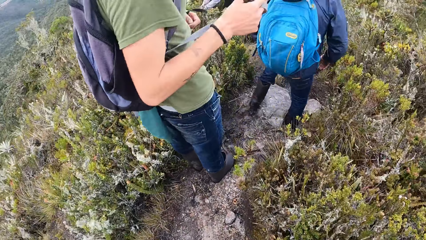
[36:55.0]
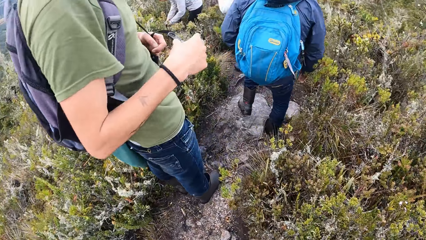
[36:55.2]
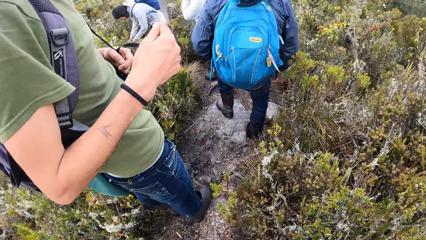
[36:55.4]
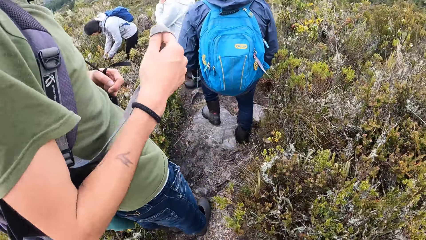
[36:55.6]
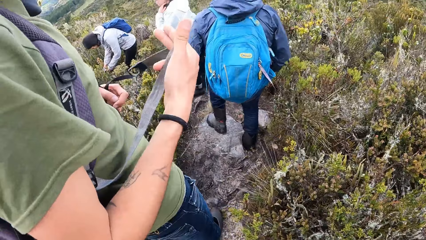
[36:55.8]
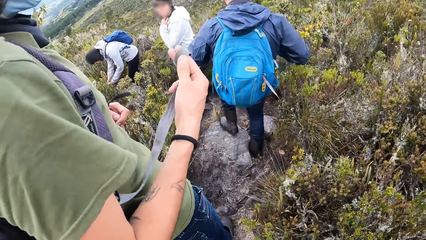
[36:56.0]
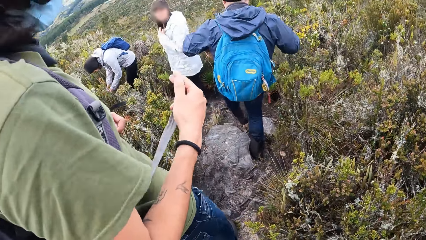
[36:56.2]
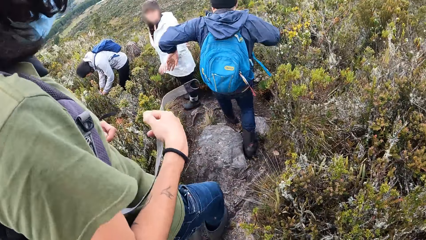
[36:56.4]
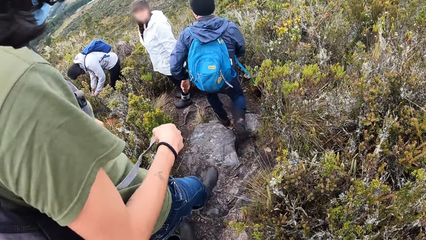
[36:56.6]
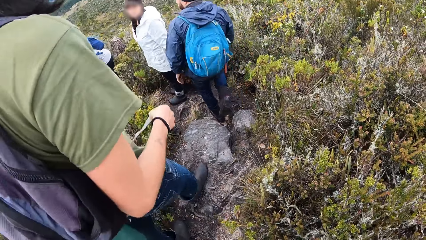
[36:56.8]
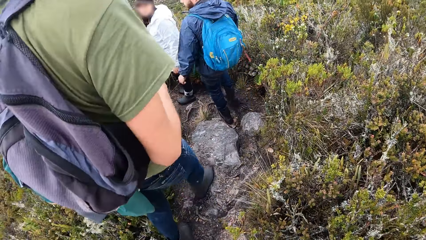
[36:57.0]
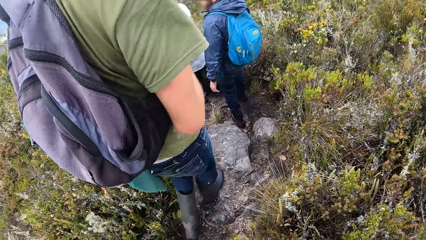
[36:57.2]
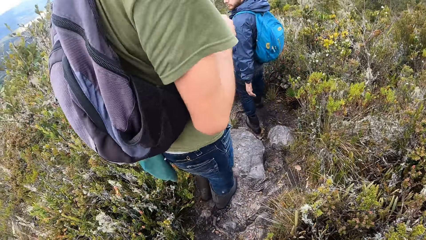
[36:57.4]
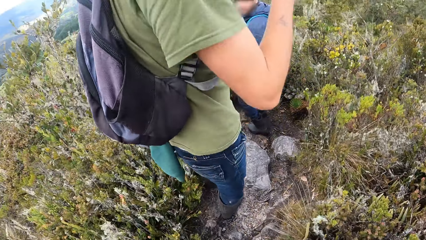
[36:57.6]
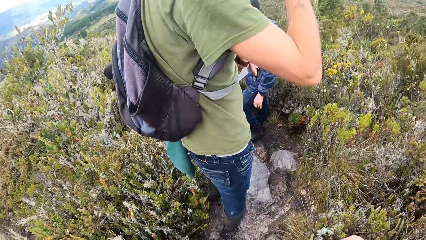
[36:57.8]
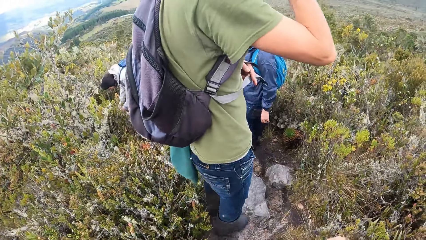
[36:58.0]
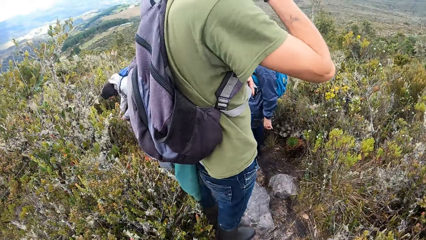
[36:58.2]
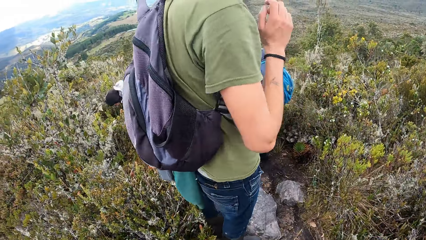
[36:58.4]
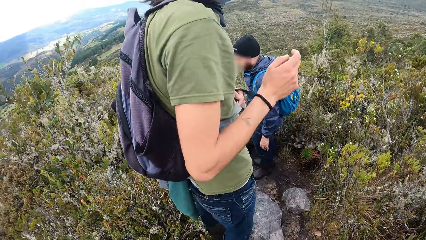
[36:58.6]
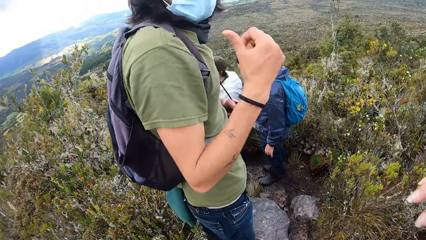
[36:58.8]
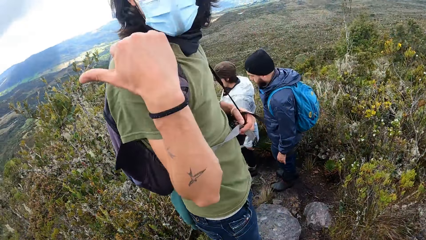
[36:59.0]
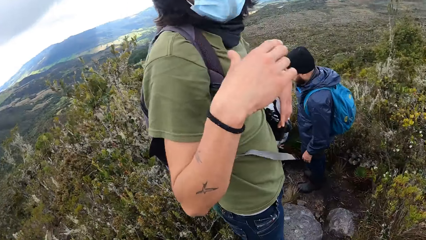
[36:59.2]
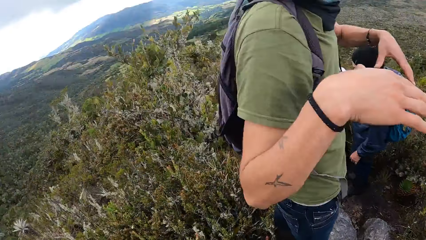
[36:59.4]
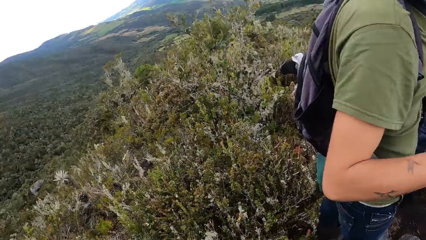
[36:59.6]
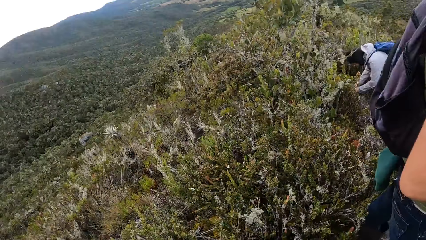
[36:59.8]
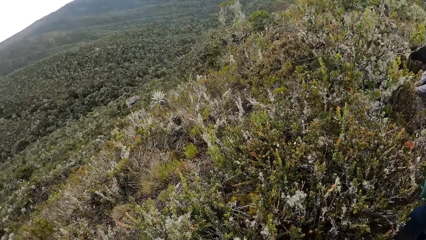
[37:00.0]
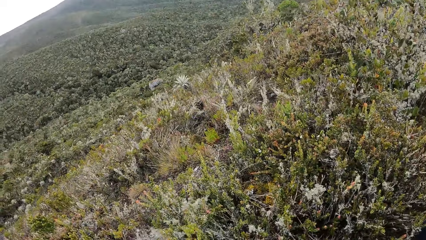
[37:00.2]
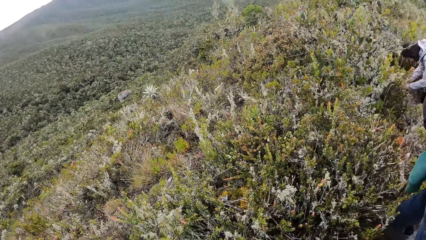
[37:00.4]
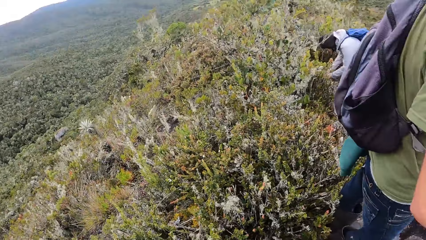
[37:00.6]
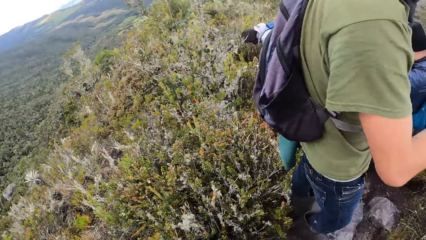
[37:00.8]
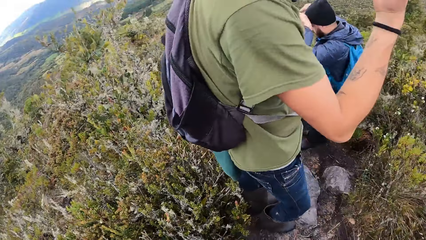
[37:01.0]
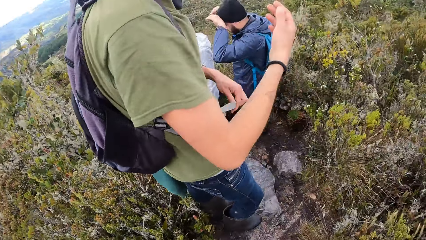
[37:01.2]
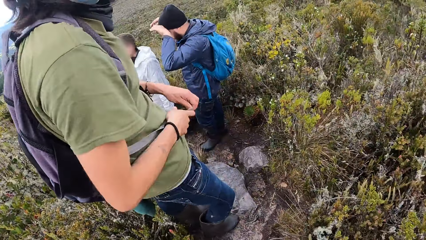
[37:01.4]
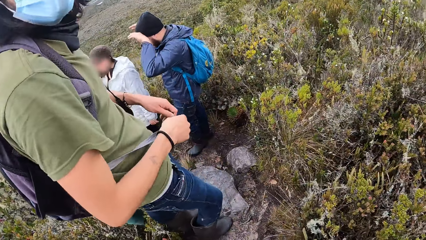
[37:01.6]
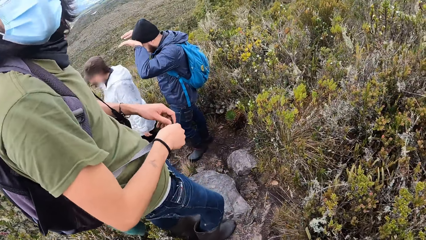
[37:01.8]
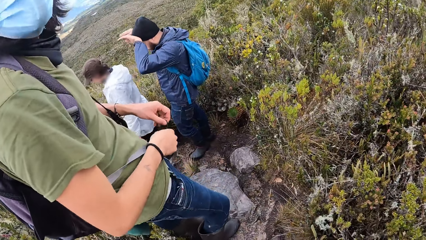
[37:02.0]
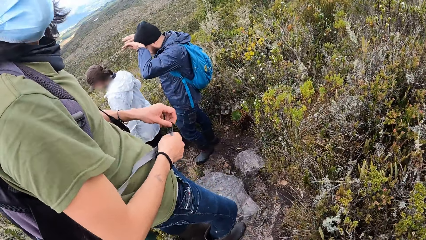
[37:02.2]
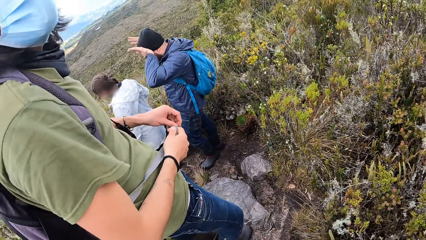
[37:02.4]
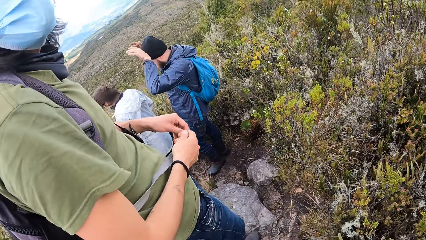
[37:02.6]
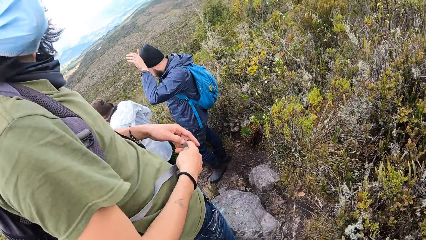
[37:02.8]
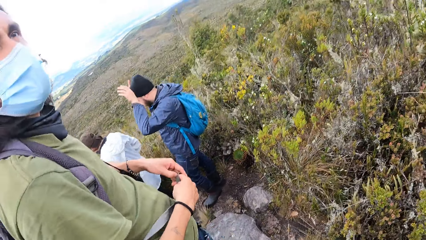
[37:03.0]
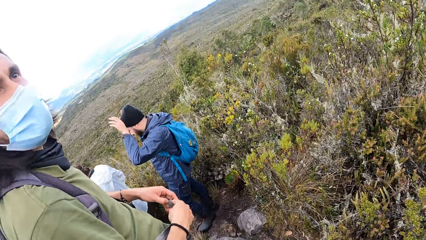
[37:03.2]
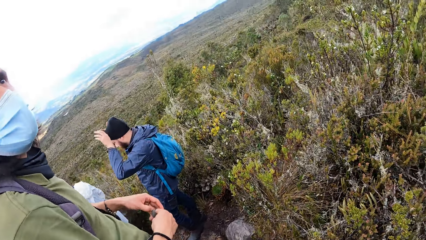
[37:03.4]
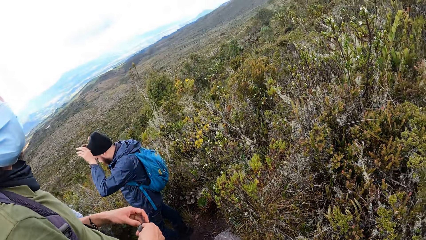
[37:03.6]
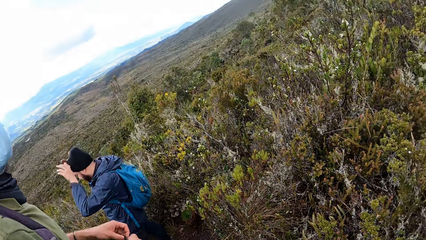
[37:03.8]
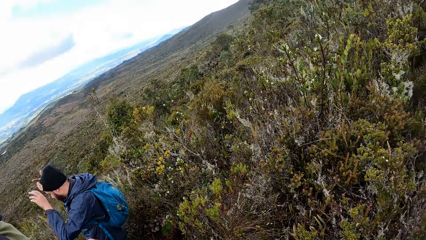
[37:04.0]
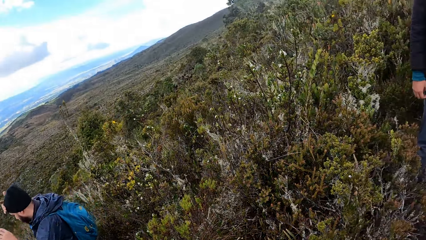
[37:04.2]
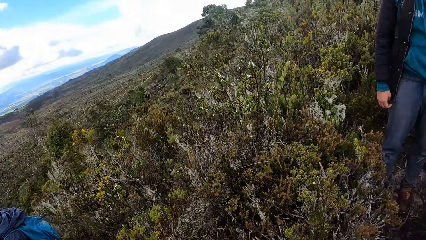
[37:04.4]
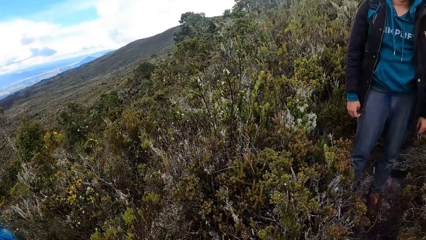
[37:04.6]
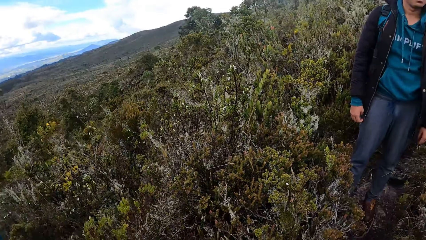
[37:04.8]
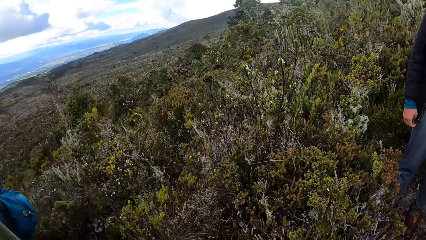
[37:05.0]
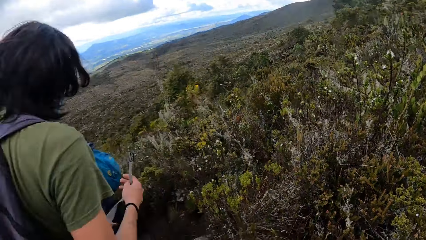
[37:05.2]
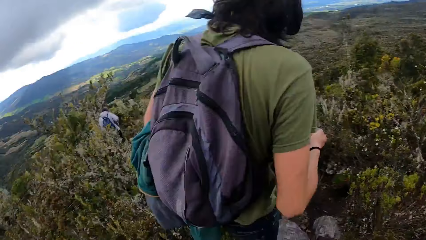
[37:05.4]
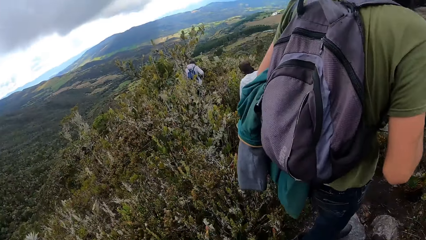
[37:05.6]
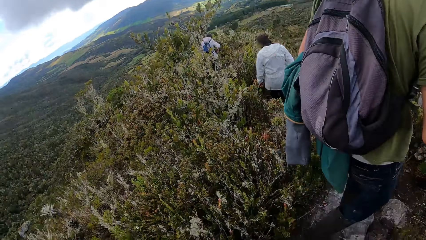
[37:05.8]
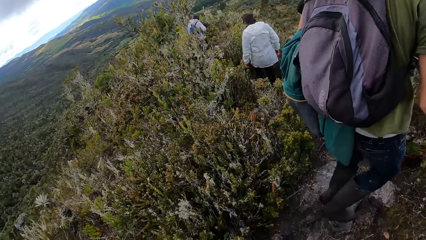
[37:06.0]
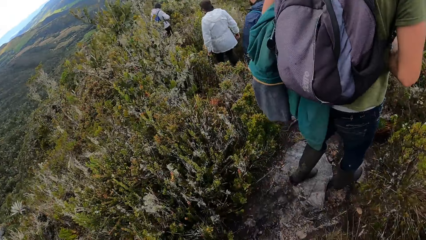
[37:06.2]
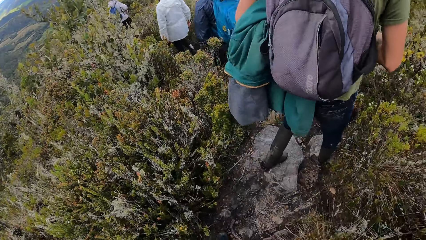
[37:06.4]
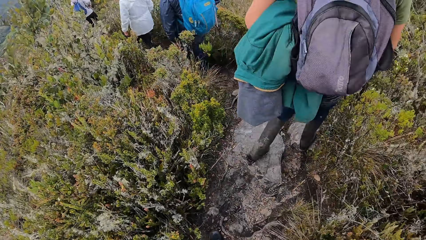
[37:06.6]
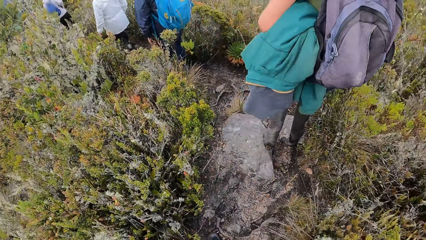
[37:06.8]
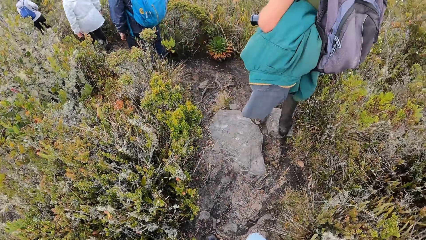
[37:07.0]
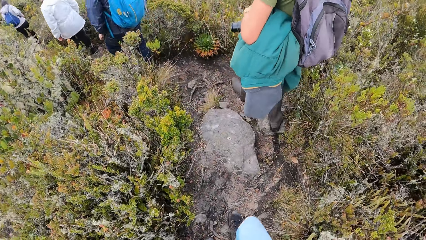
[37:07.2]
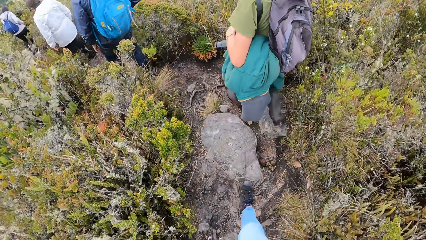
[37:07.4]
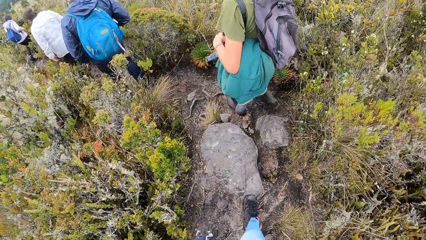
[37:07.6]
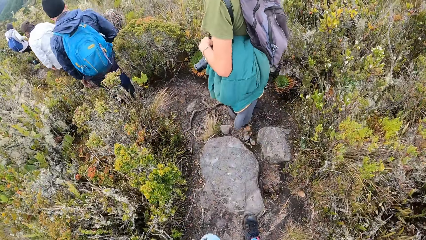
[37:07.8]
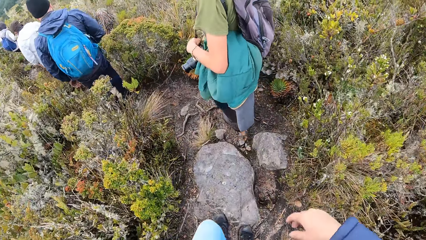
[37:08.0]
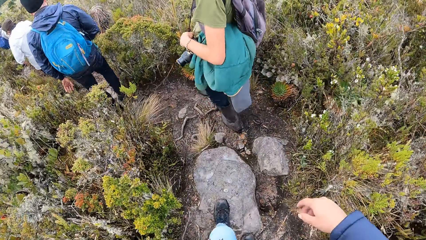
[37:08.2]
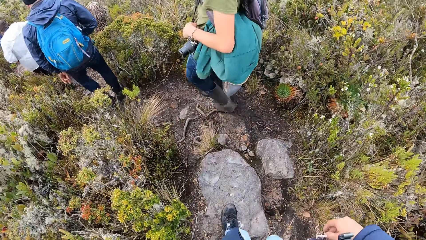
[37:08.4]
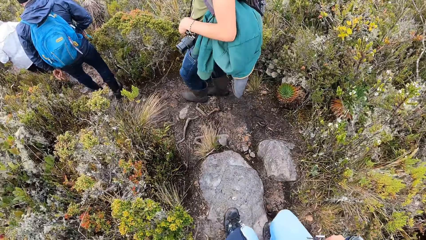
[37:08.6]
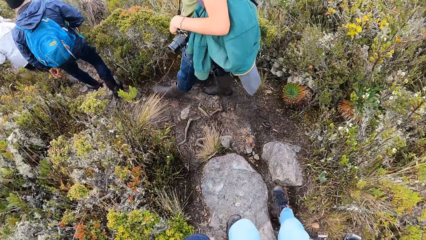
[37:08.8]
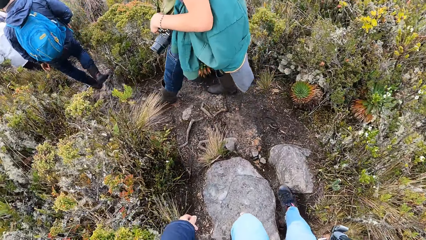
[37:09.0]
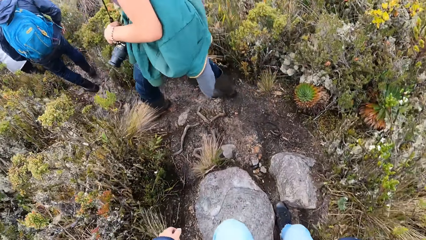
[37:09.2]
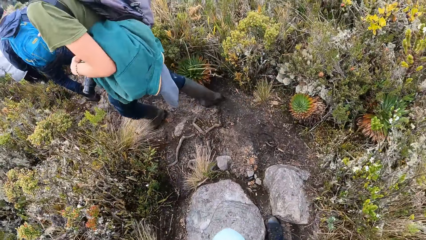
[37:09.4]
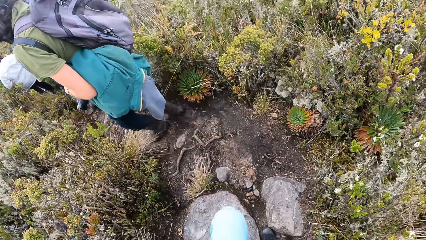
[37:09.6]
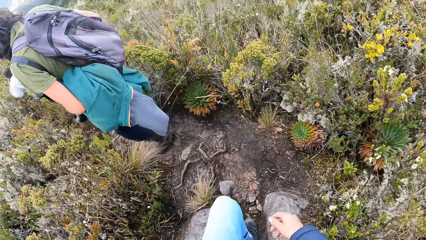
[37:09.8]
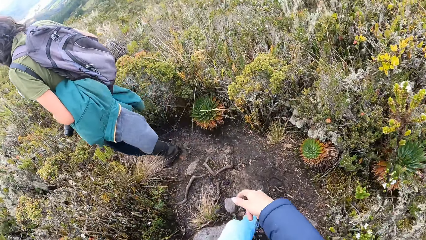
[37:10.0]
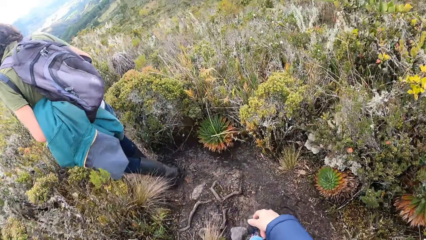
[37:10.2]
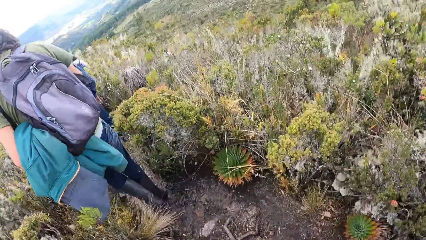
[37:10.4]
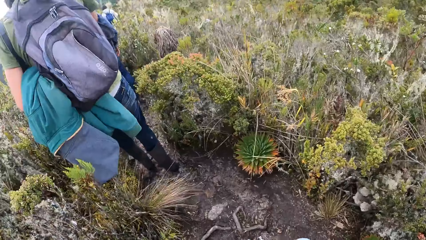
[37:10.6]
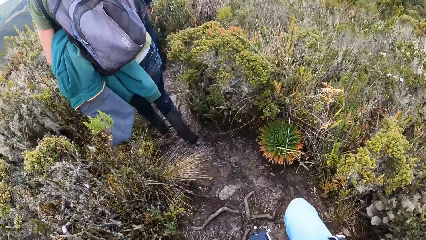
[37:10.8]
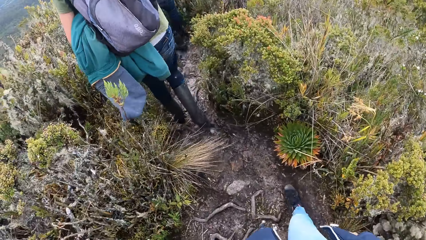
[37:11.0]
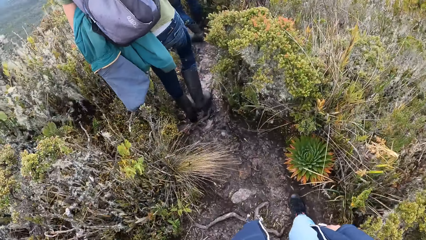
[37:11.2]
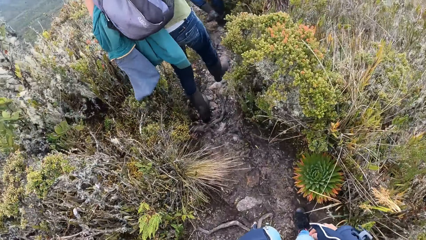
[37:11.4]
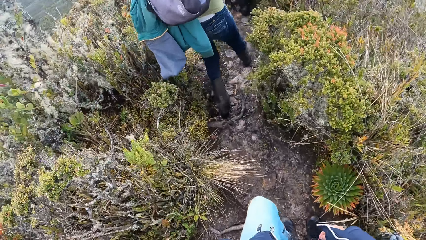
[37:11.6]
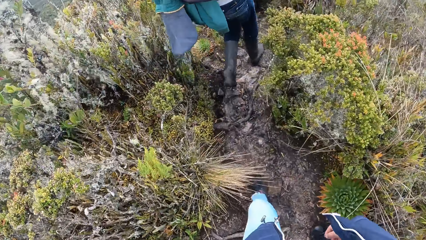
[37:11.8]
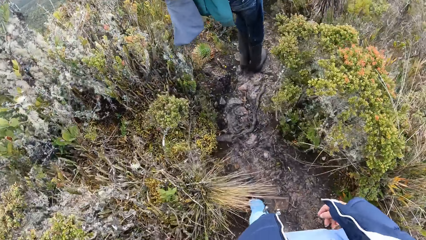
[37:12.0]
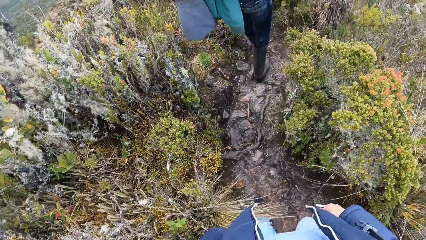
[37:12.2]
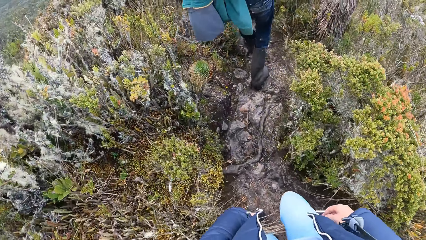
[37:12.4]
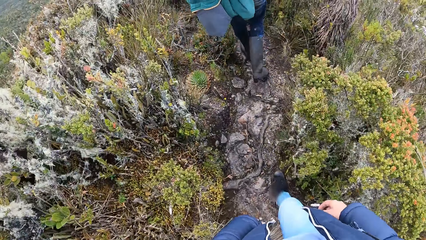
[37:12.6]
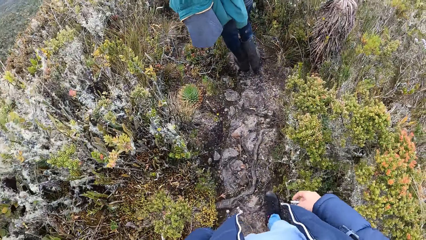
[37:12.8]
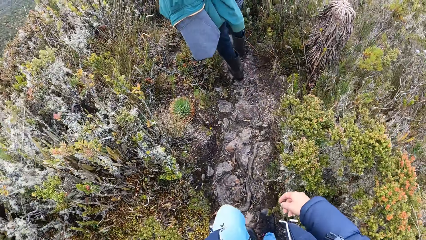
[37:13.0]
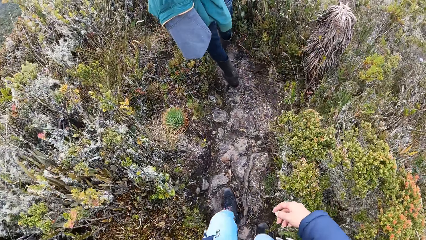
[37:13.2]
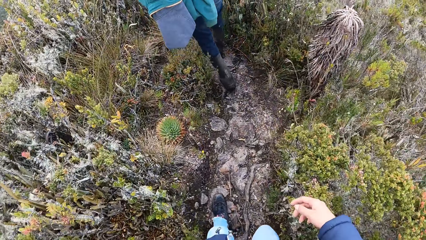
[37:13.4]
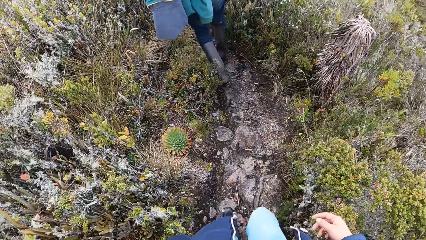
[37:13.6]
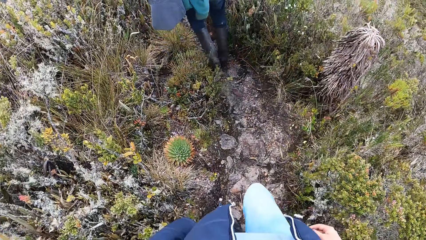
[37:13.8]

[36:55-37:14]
The camera wearer looks around. They interact with a man. A person talks to another person. A third person wipes his hands on the head. The man walks down the mountain. The camera wearer climbs down the hill. They step on the stone. They walk down the mountain.
